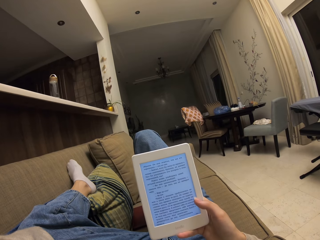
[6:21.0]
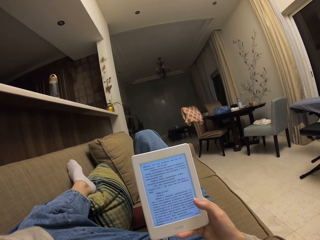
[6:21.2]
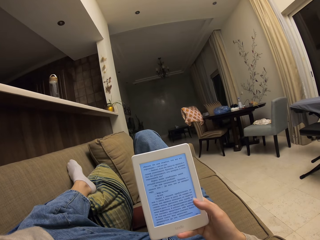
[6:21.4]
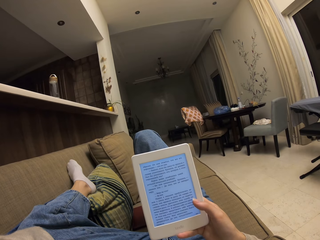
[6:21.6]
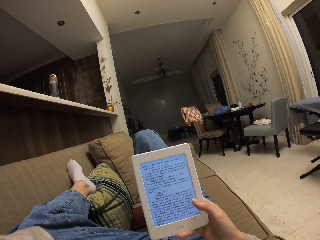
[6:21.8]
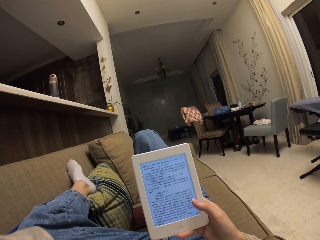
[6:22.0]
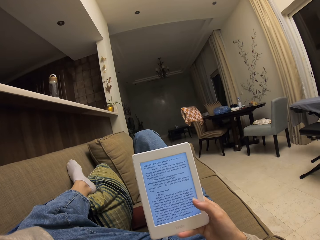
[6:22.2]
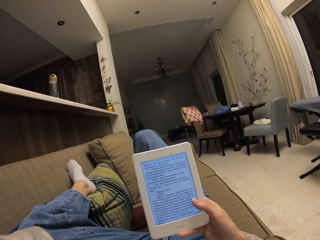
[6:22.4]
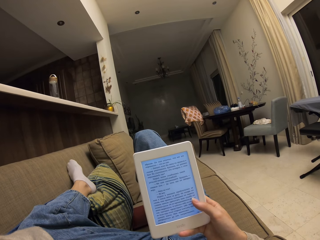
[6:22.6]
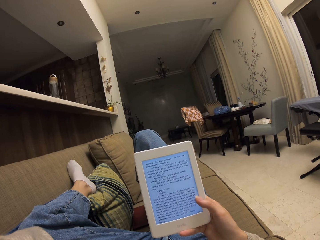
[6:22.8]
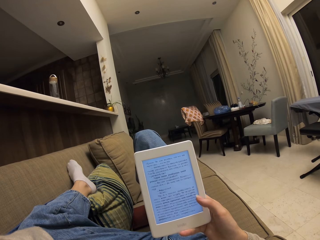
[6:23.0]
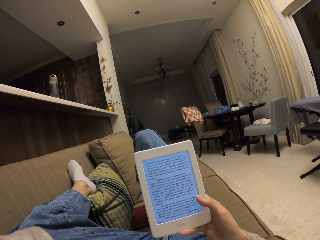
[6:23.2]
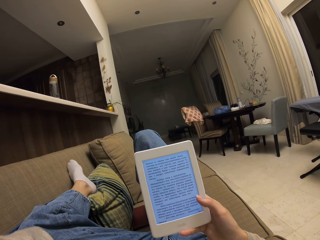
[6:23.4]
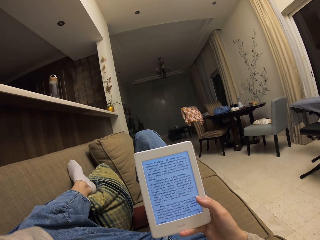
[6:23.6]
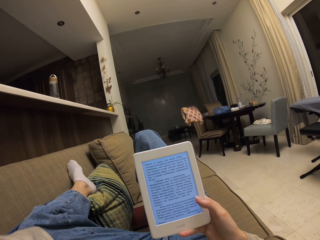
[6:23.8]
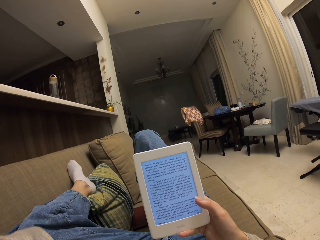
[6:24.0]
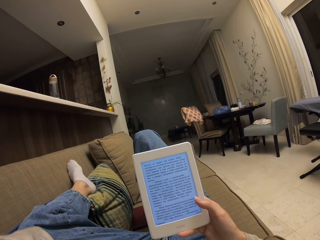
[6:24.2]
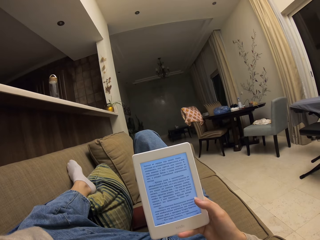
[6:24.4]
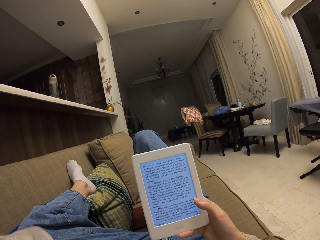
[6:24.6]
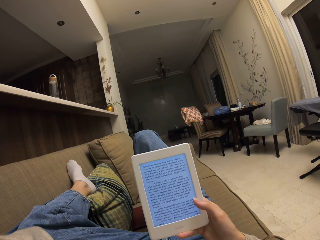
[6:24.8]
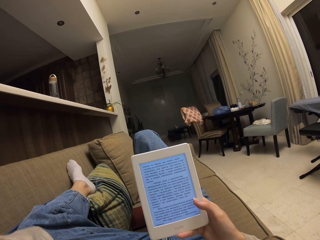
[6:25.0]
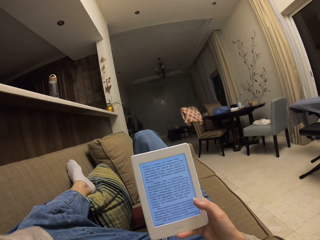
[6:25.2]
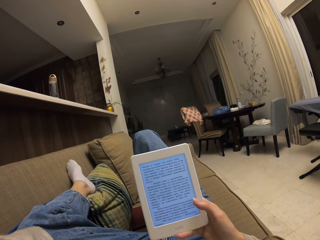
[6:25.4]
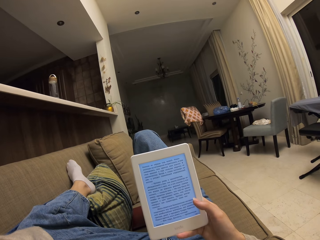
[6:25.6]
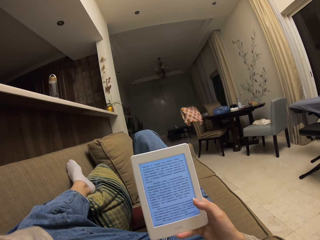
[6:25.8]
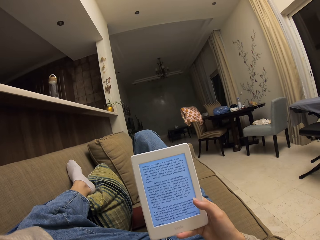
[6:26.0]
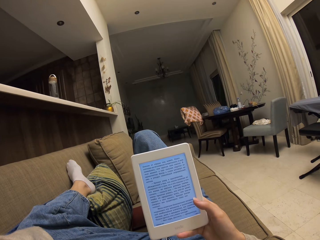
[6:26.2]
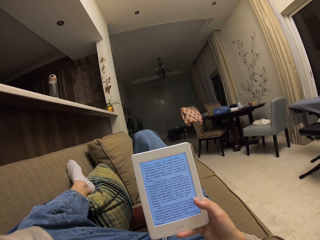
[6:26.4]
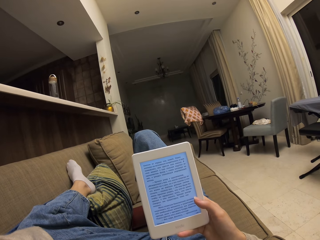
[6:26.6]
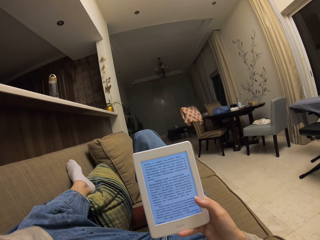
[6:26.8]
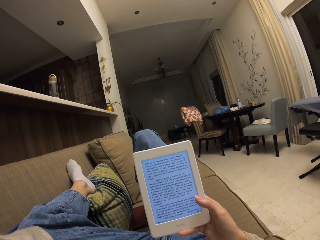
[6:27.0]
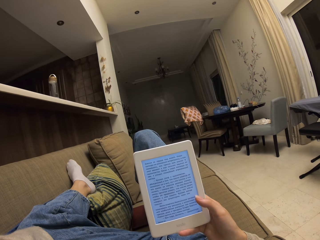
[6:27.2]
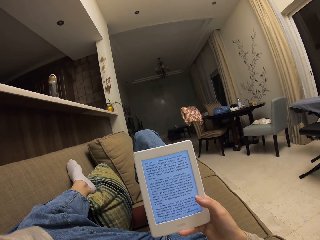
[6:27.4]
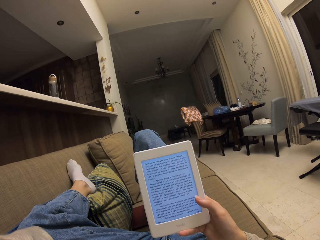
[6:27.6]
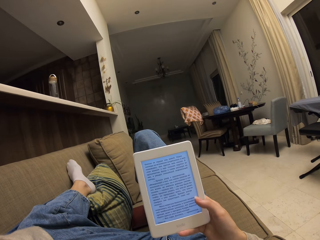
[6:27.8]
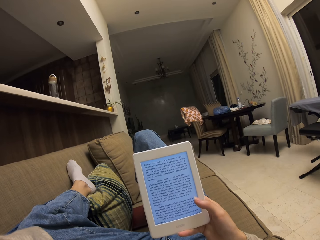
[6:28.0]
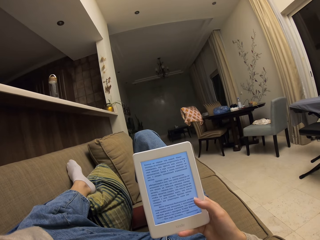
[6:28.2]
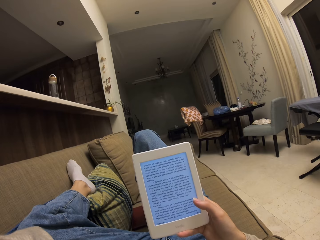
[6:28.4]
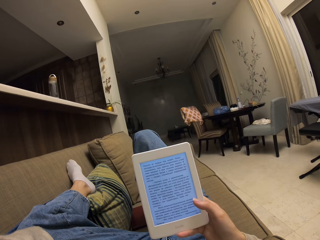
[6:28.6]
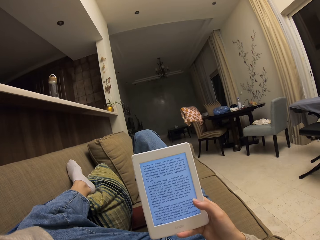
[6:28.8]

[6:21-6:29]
The camera wearer taps on the screen of the phone. They read from the phone.

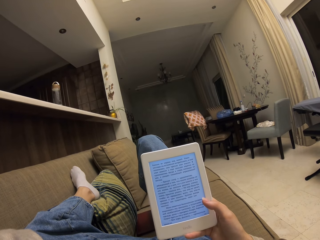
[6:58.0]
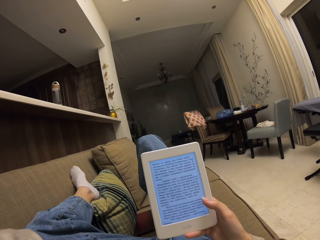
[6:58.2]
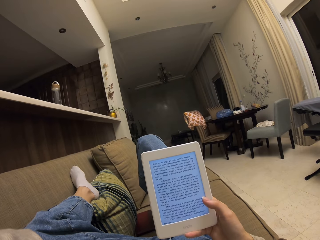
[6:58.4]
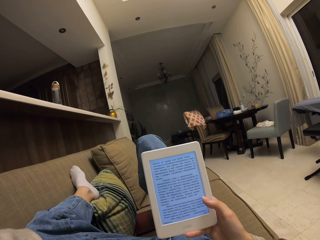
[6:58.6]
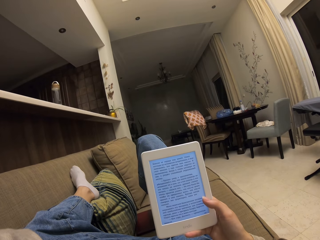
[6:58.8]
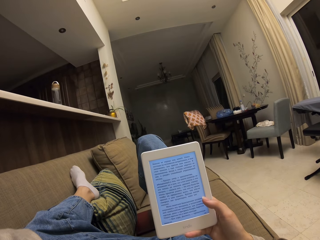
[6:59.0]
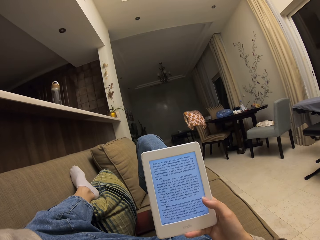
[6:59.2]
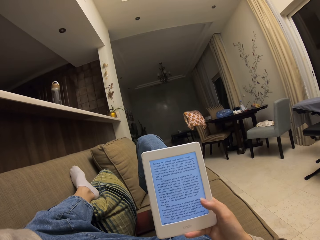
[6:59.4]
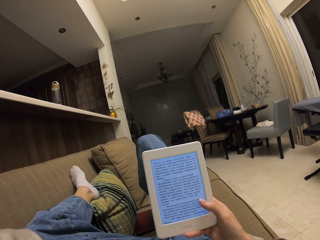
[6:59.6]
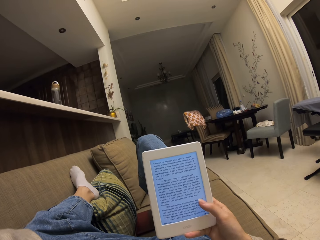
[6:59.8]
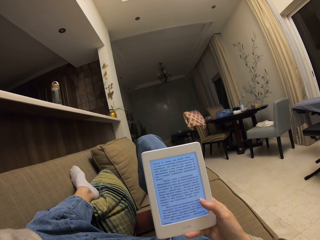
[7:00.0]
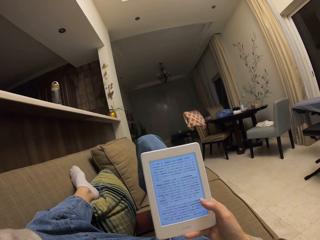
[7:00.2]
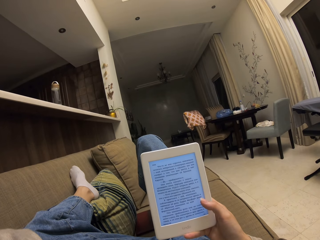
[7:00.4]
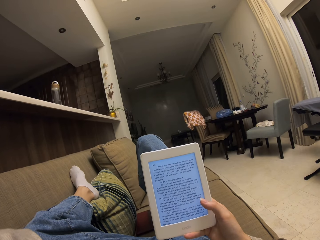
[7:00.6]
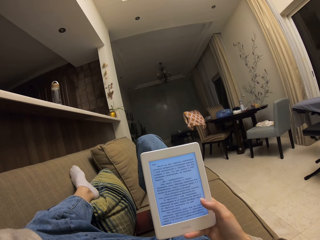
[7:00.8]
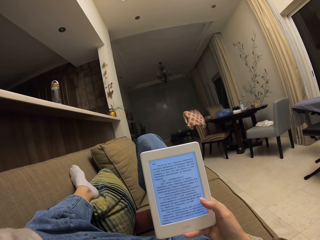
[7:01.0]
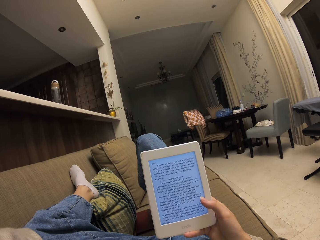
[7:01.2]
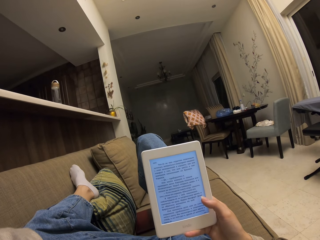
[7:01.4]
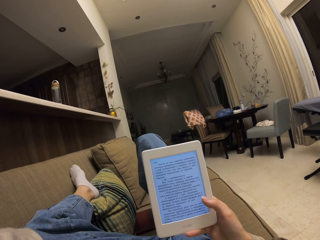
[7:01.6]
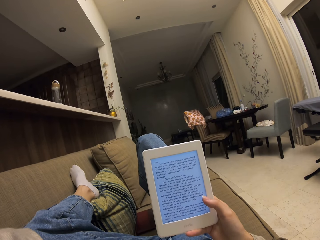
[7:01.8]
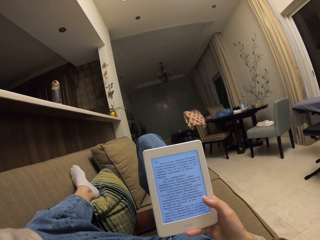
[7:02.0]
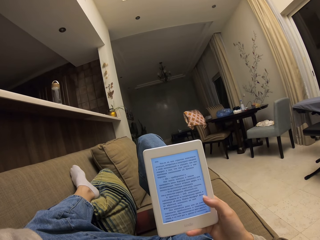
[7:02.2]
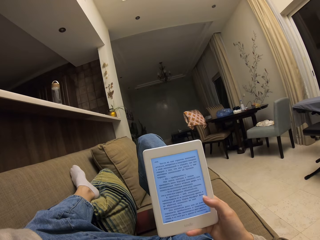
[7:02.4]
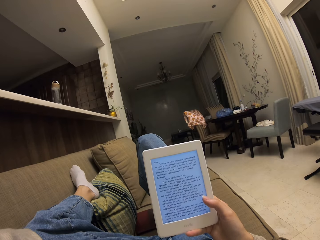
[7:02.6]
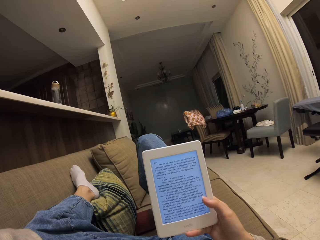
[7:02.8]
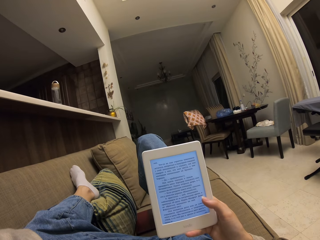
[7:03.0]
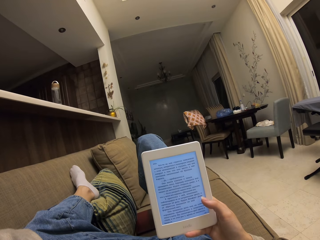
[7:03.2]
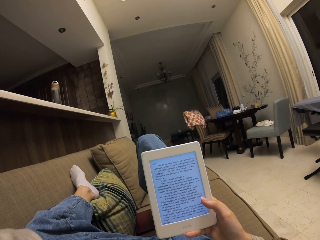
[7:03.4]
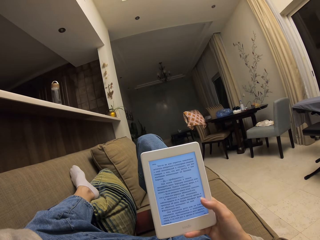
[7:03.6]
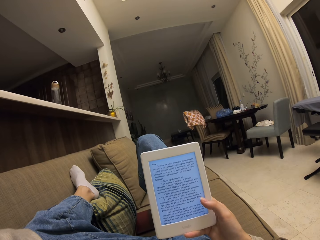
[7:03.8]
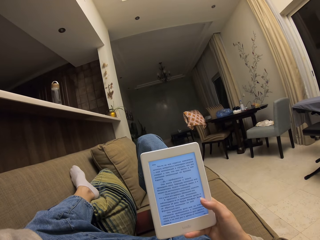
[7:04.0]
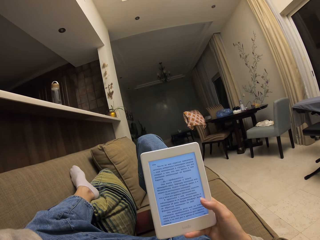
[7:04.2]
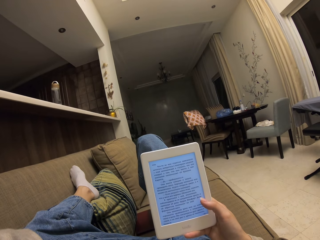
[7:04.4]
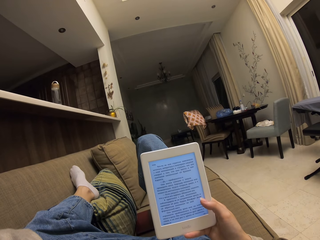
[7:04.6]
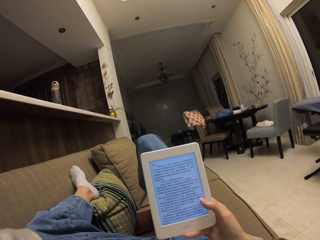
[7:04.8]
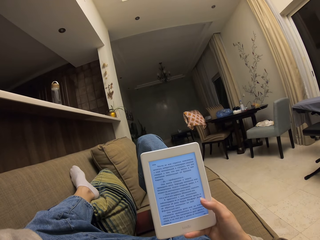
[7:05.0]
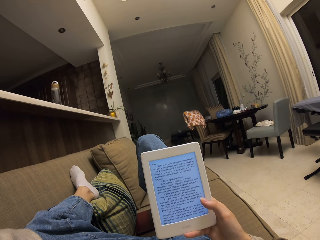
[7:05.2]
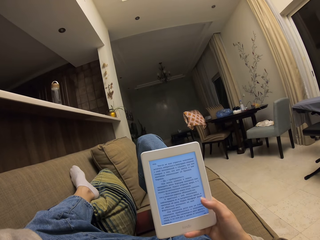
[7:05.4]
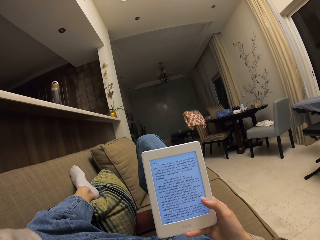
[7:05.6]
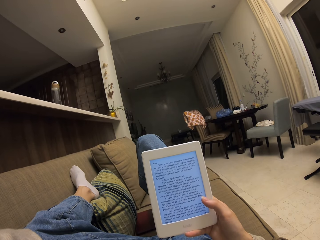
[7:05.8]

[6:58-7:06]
The camera wearer taps on the screen of the phone. They read from the phone.

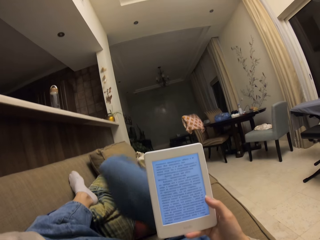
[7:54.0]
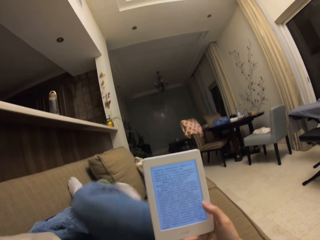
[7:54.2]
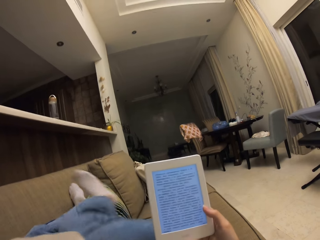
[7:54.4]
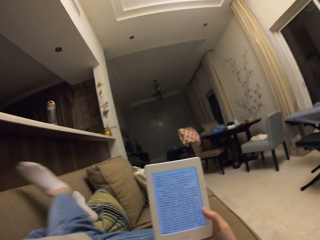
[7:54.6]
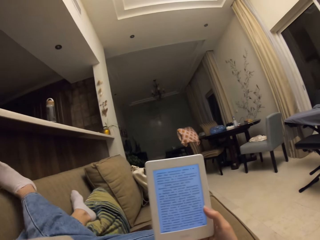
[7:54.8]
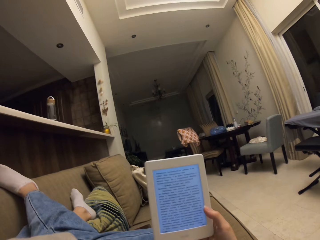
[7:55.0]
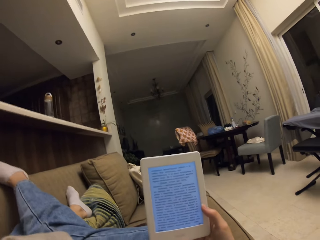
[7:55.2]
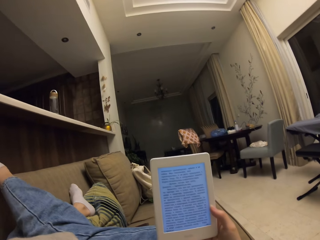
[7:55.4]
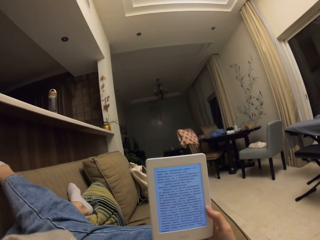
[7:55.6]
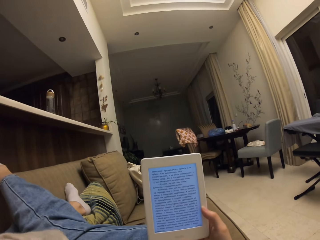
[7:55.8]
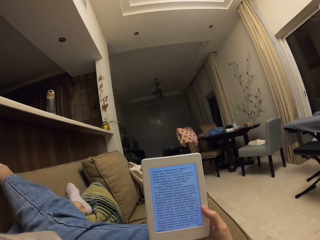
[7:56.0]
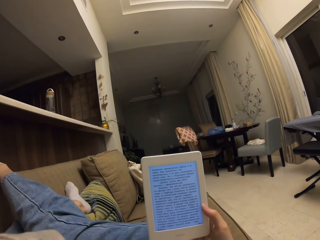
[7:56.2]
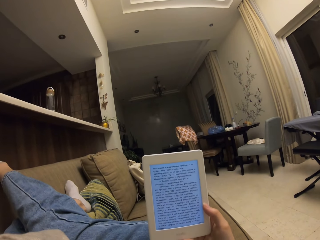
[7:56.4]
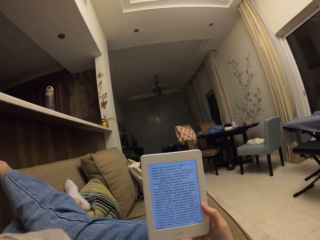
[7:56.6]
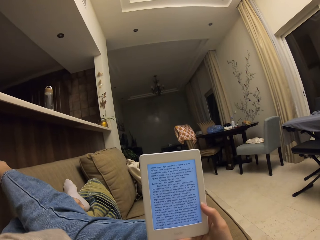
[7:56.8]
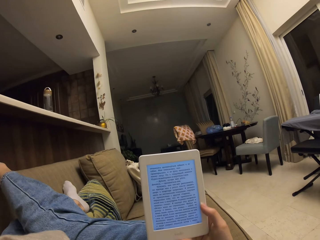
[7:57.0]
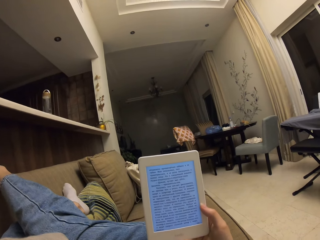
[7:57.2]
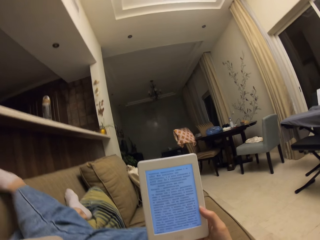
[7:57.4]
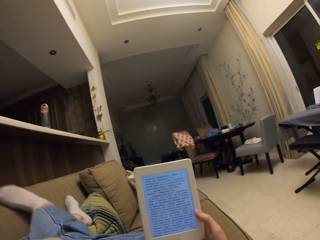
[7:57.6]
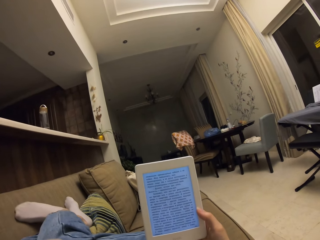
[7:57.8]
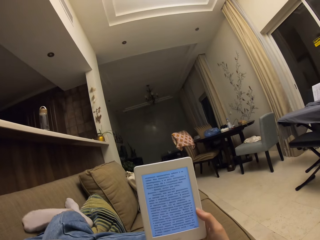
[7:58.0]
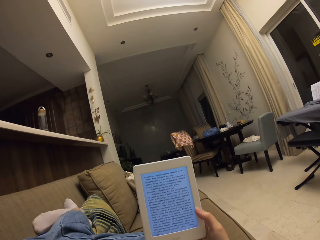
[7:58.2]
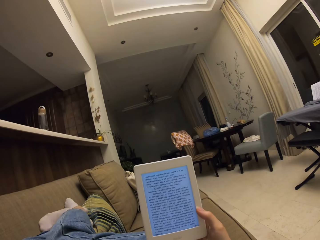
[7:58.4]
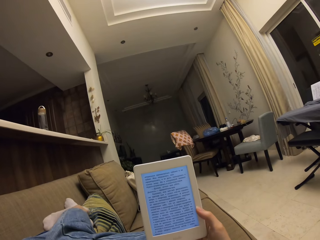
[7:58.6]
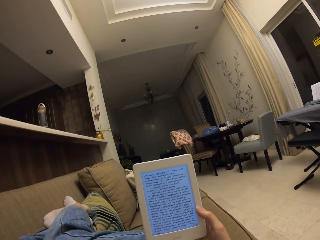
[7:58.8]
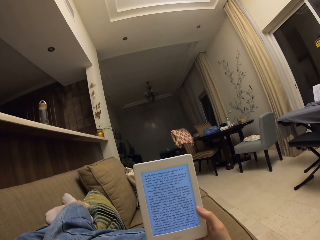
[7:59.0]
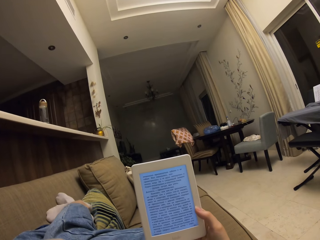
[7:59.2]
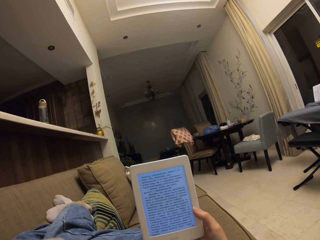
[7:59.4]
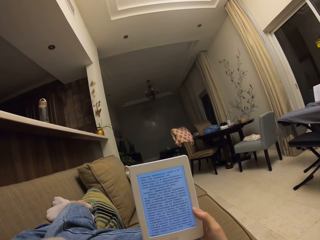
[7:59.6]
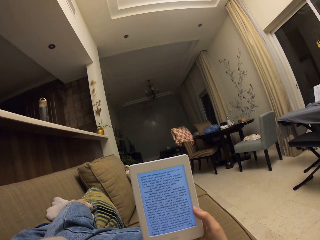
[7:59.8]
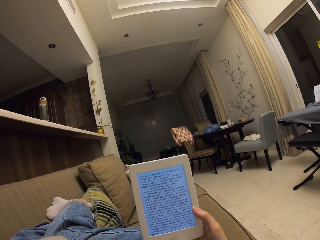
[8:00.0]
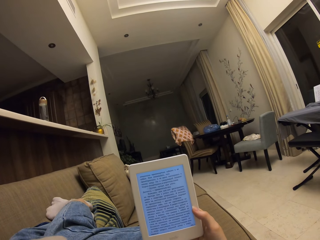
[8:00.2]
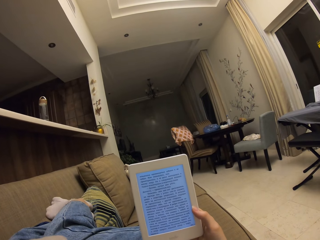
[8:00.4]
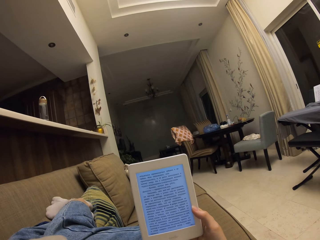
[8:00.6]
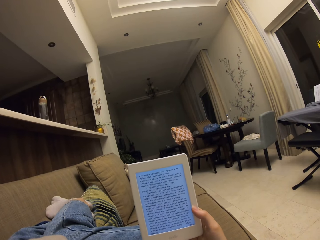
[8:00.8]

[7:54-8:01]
The camera wearer moves the leg on the couch.
